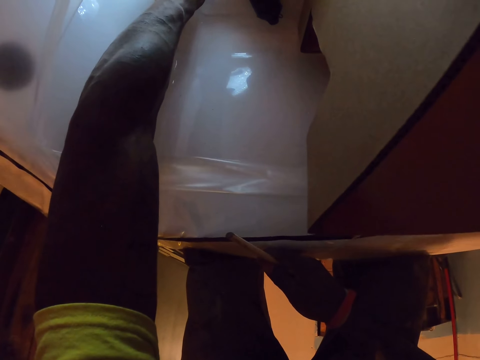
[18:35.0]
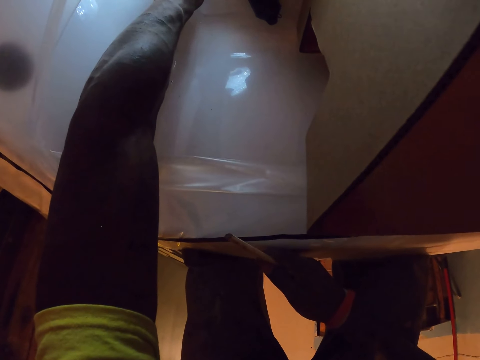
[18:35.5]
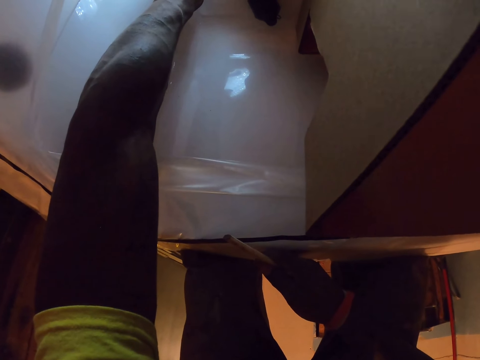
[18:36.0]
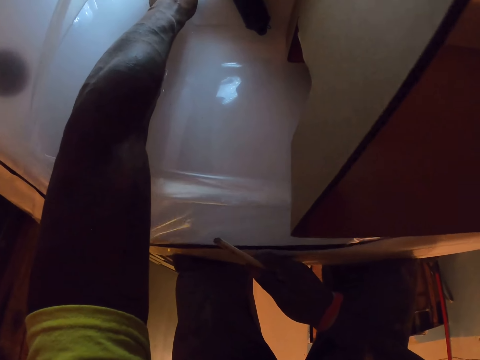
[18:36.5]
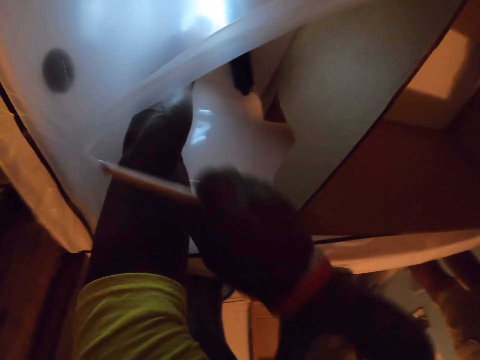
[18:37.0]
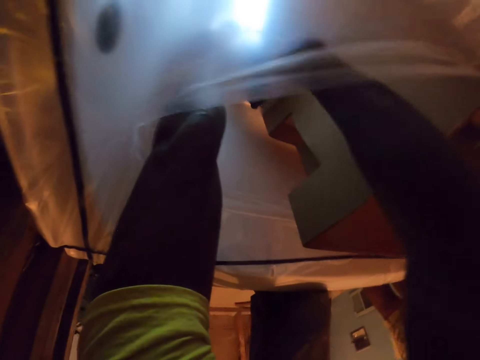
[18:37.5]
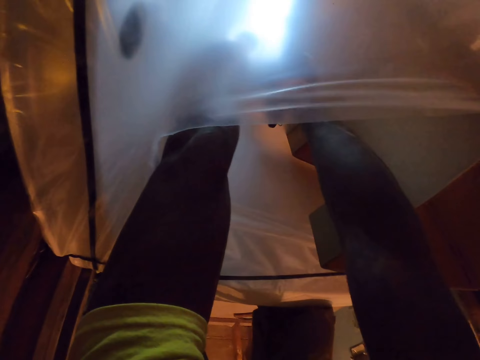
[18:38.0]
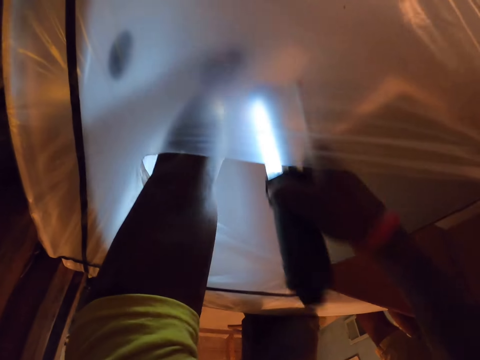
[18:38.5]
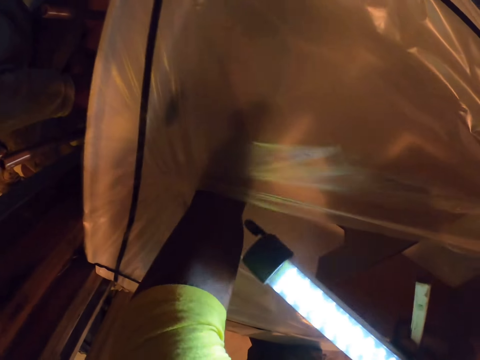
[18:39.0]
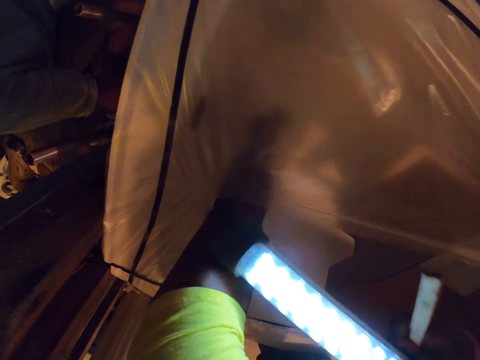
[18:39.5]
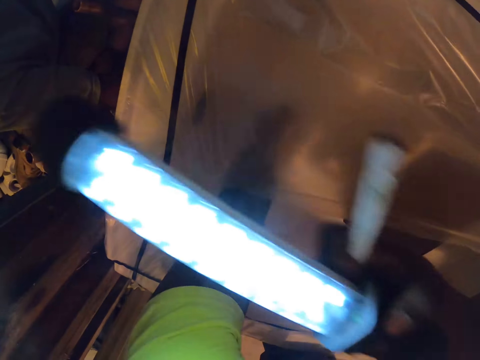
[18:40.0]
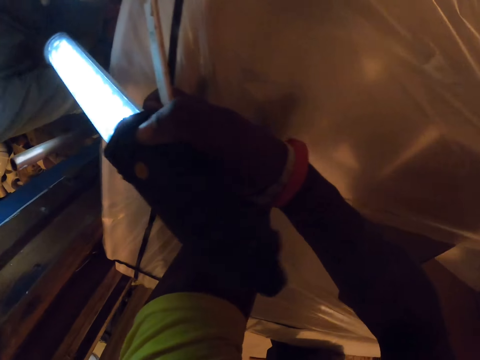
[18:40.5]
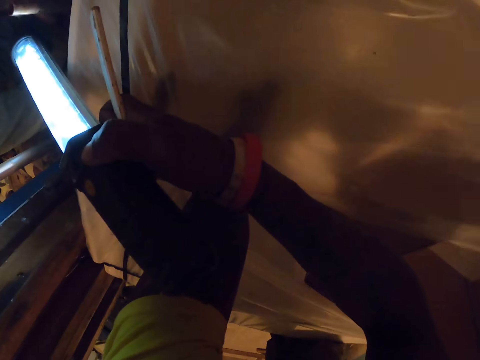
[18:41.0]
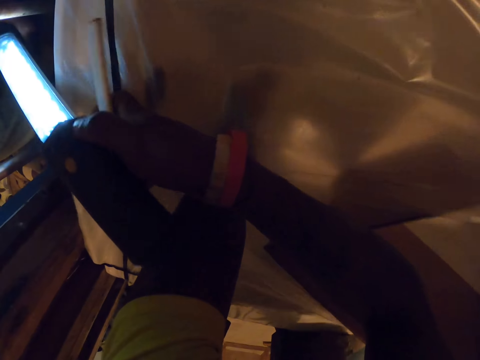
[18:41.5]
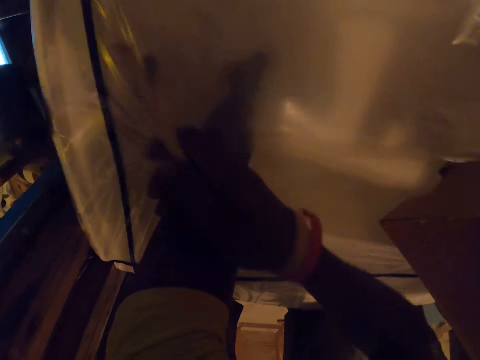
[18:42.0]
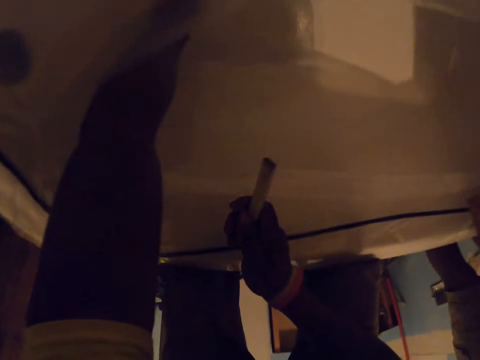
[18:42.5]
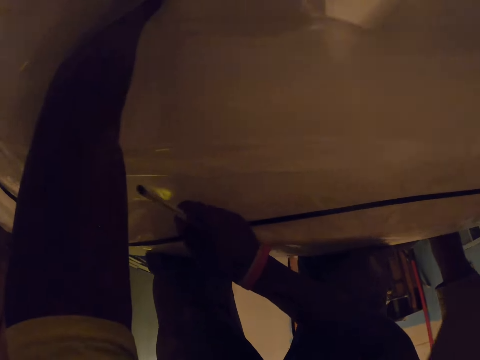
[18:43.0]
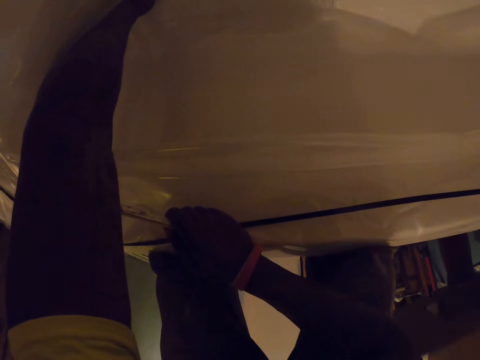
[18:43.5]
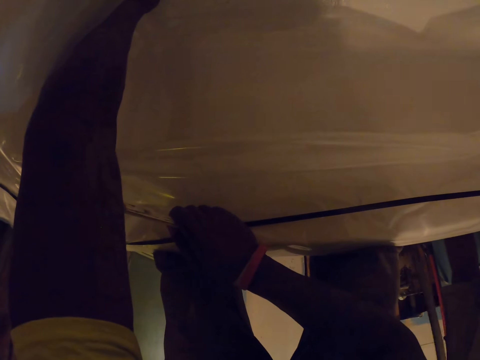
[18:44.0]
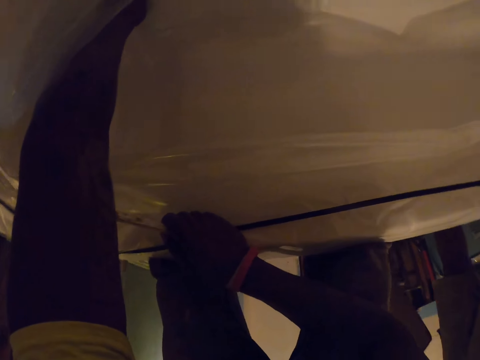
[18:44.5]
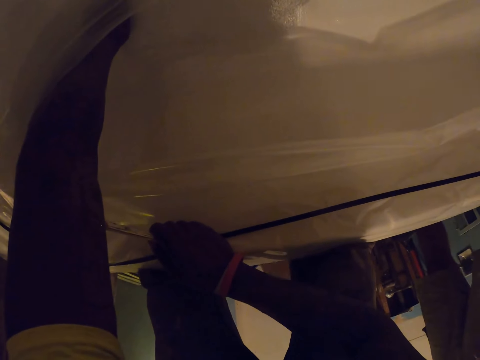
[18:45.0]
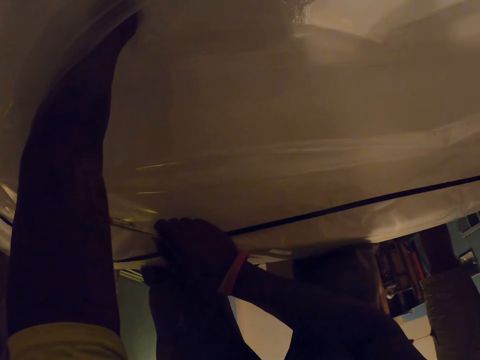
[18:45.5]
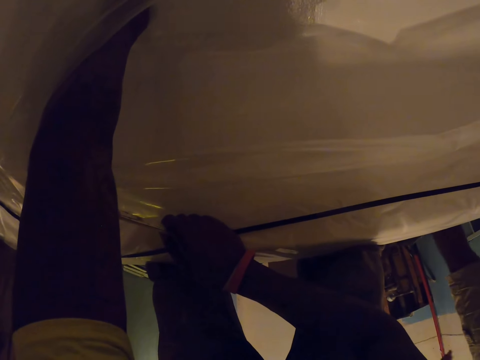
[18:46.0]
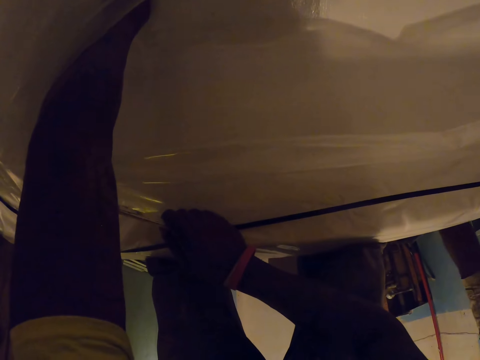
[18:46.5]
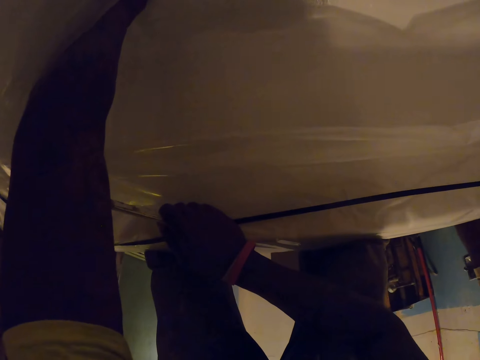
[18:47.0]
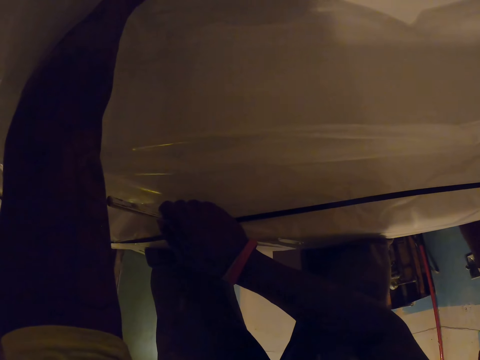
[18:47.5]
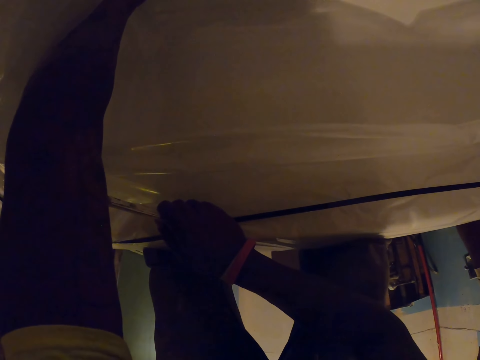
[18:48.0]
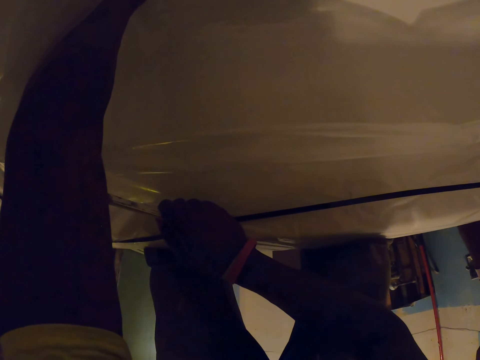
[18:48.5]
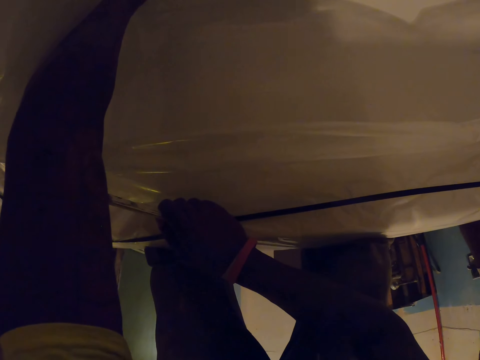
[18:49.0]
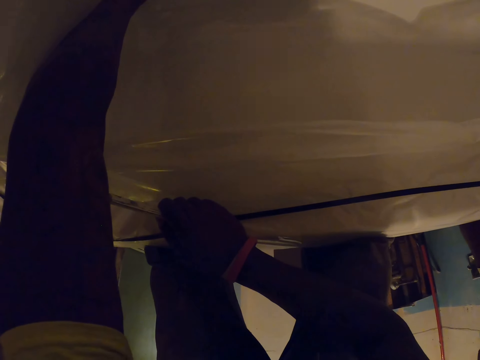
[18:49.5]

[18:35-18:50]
The camera wearer moves his right hand into the sink. He picks up the flashlight in the sink with his right hand. He passes the flashlight to an apprentice with his right hand. He holds the bathtub. He places his right hand on the sink.

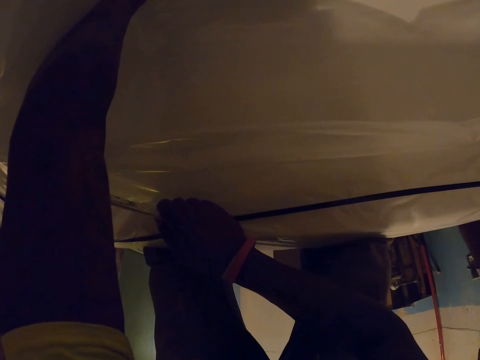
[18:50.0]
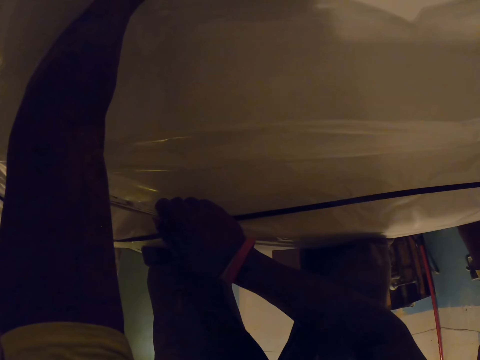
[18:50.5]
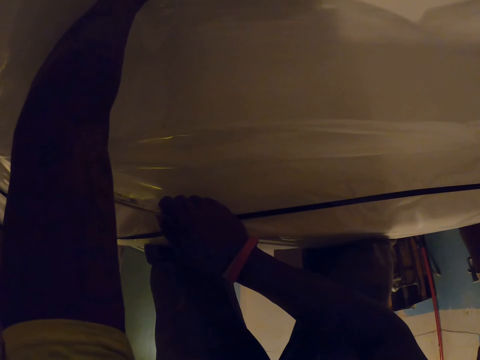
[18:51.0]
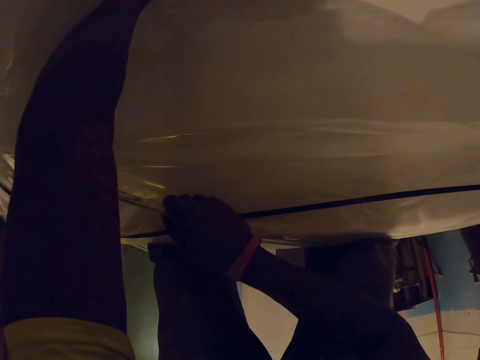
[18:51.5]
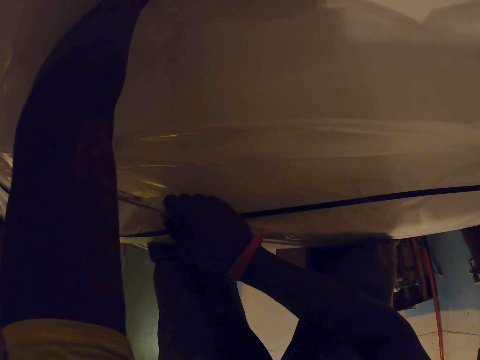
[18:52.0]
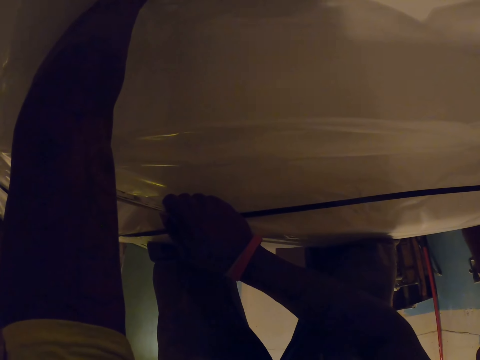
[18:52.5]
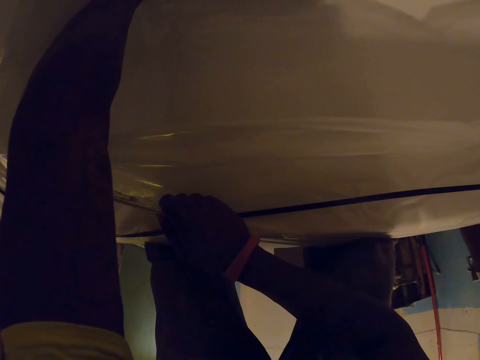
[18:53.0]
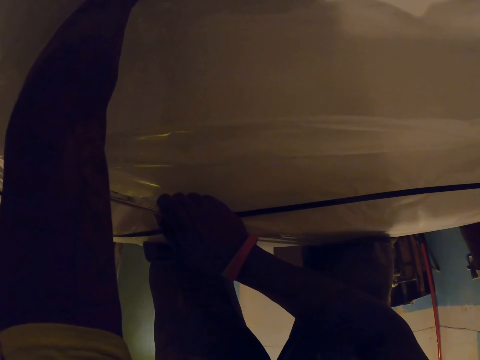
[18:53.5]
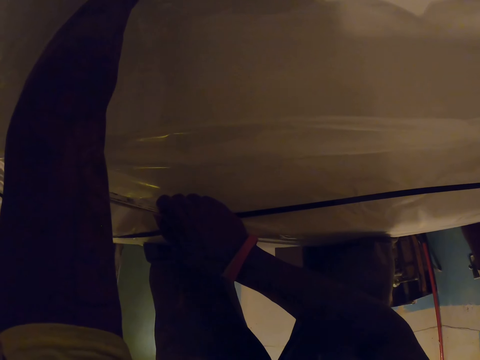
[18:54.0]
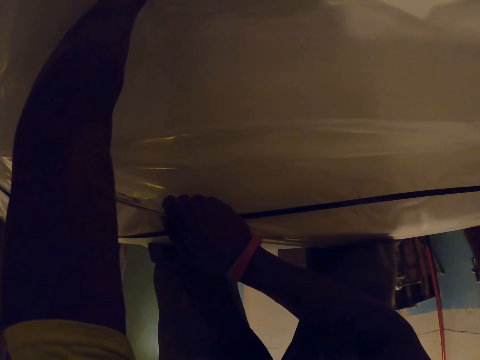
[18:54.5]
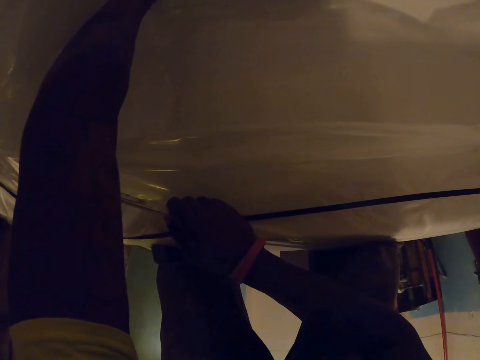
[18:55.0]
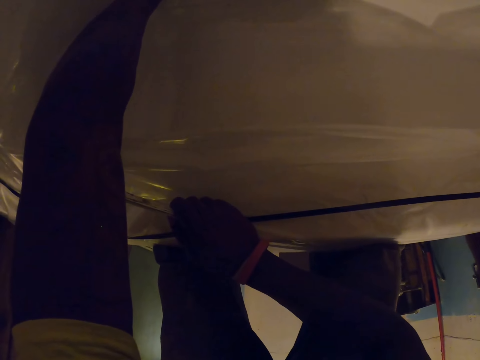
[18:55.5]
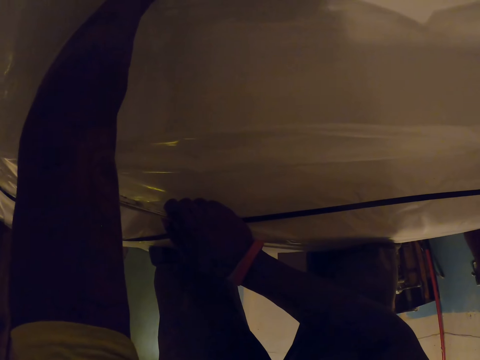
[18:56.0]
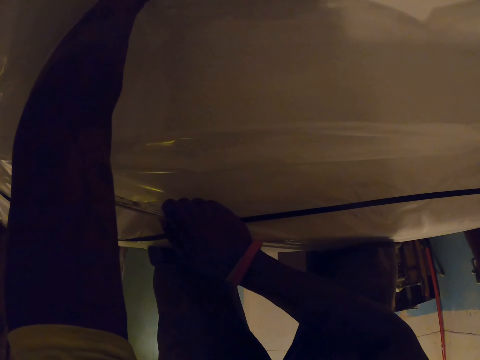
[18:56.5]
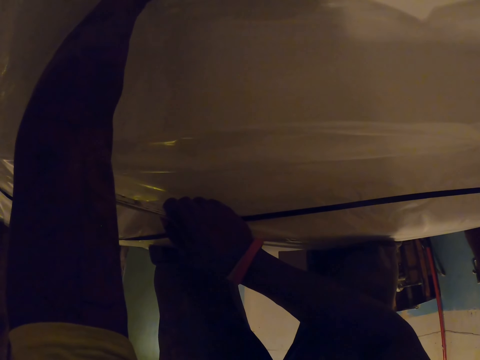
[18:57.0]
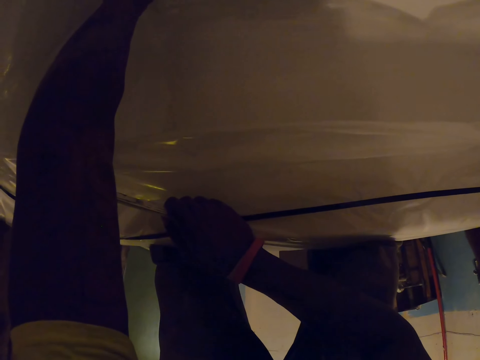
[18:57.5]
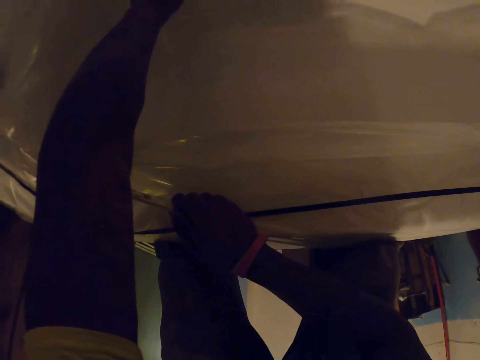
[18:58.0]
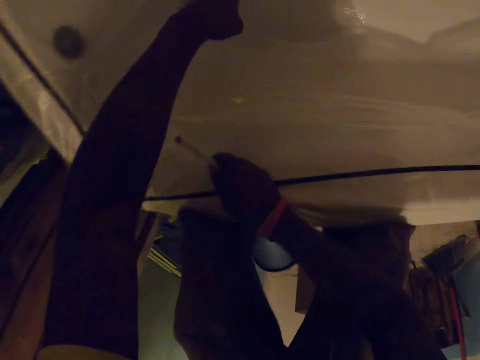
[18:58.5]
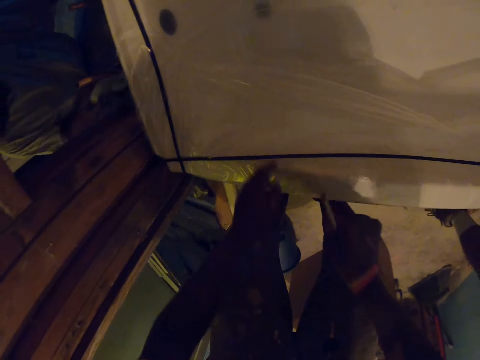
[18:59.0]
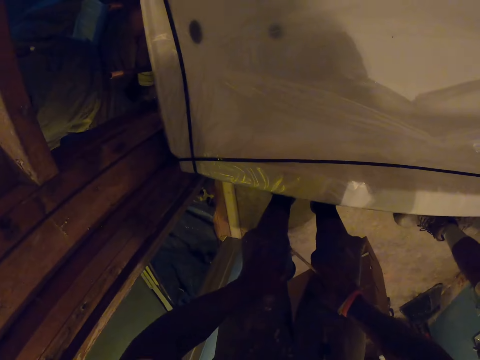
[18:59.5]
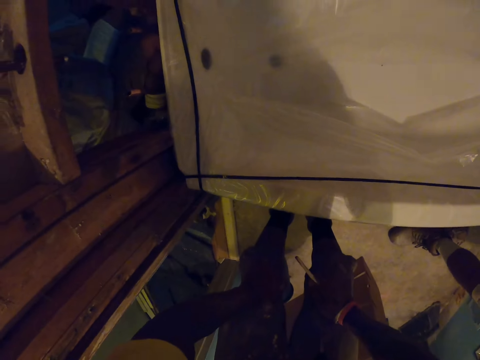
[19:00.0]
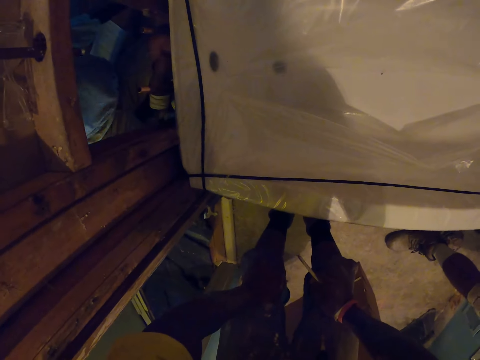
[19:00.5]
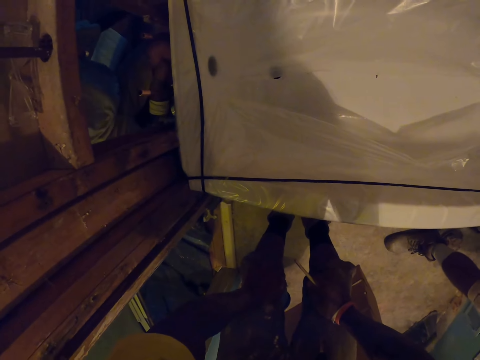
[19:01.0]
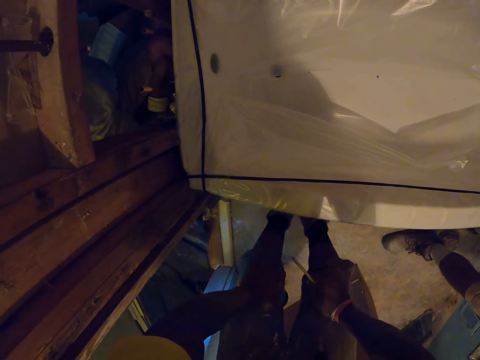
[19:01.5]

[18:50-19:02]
The camera wearer withdraws his left hand from the sink. He withdraws his right hand from the sink. He looks at the bathtub.
